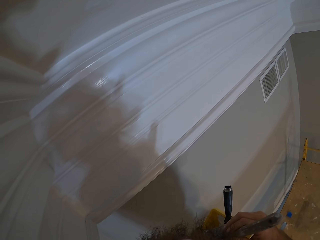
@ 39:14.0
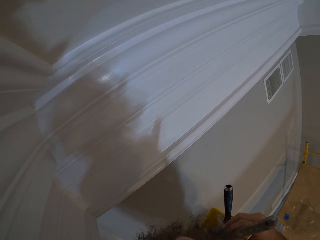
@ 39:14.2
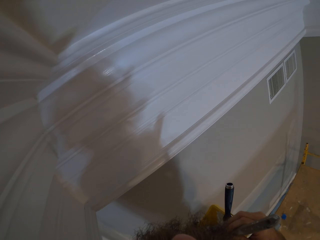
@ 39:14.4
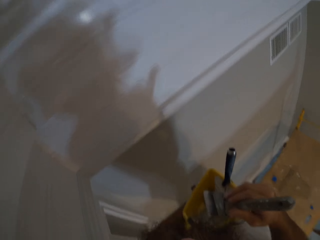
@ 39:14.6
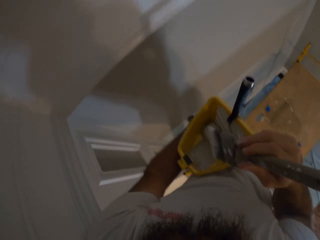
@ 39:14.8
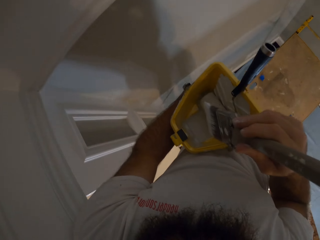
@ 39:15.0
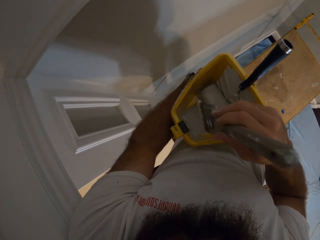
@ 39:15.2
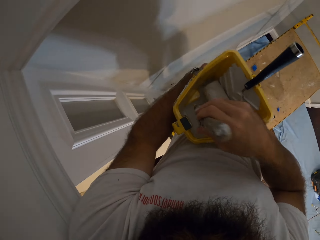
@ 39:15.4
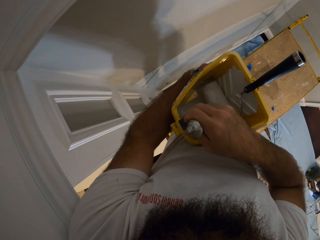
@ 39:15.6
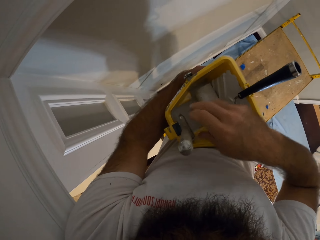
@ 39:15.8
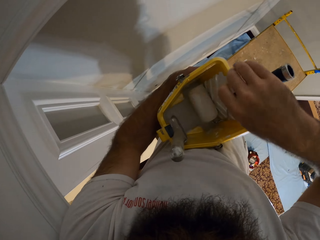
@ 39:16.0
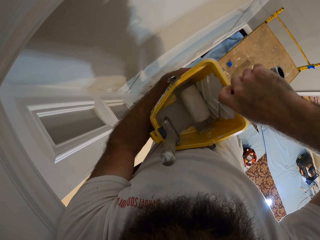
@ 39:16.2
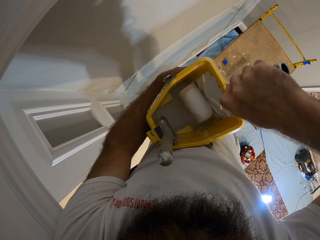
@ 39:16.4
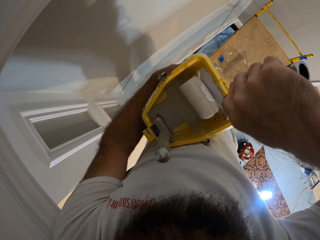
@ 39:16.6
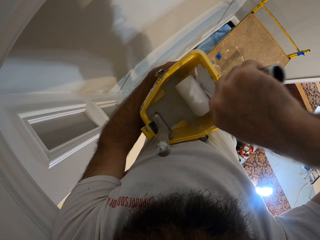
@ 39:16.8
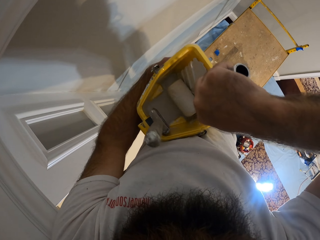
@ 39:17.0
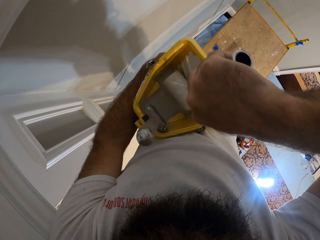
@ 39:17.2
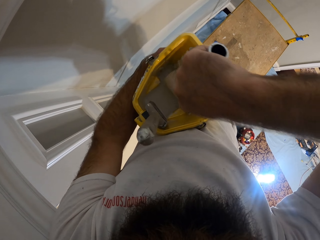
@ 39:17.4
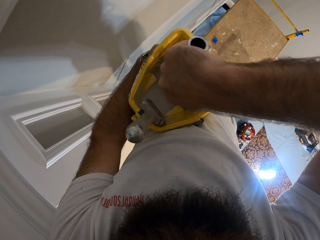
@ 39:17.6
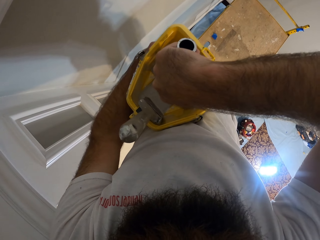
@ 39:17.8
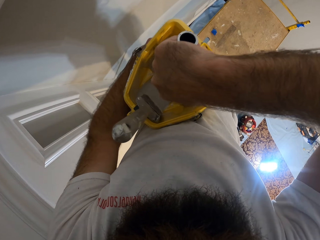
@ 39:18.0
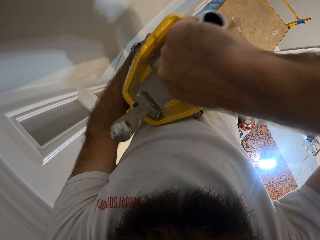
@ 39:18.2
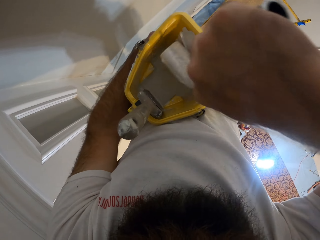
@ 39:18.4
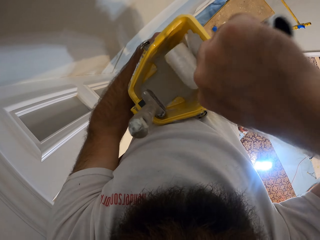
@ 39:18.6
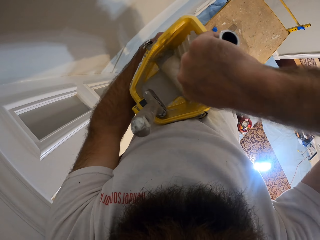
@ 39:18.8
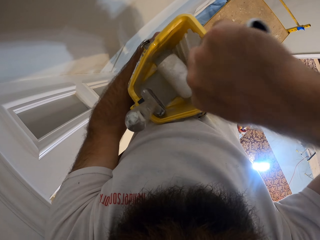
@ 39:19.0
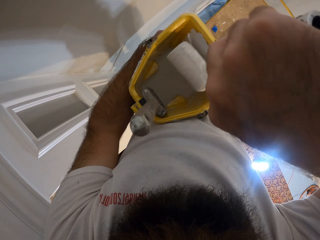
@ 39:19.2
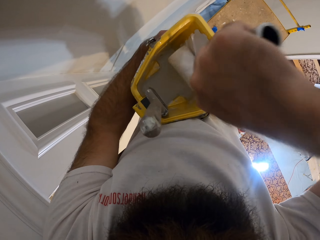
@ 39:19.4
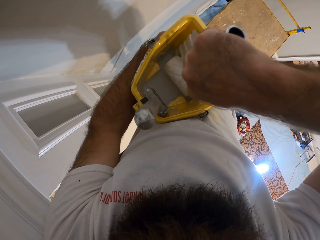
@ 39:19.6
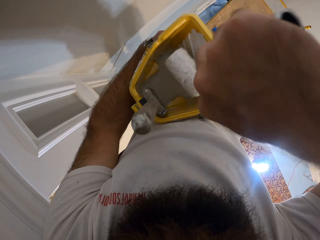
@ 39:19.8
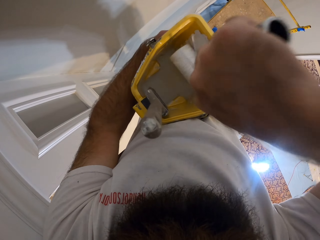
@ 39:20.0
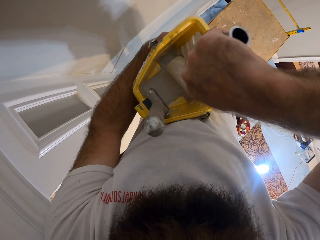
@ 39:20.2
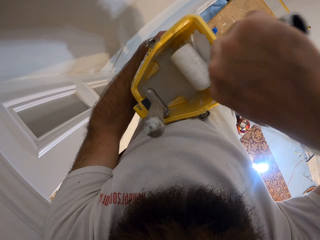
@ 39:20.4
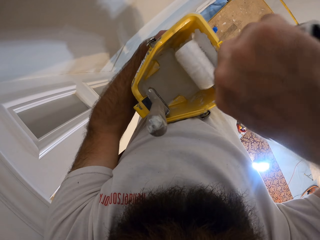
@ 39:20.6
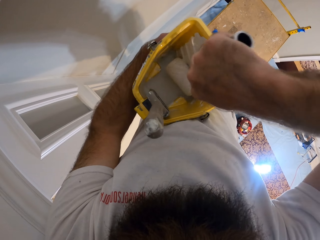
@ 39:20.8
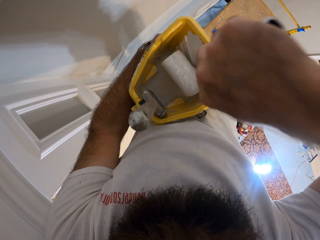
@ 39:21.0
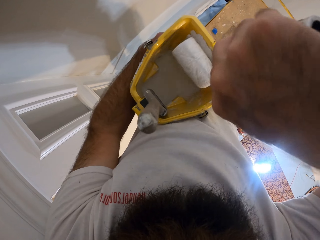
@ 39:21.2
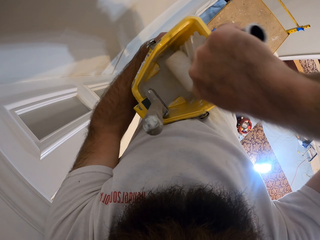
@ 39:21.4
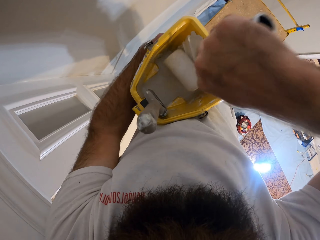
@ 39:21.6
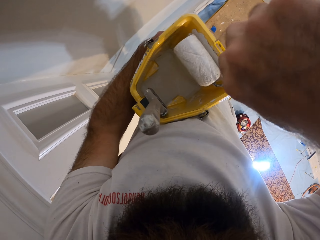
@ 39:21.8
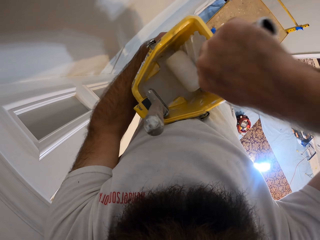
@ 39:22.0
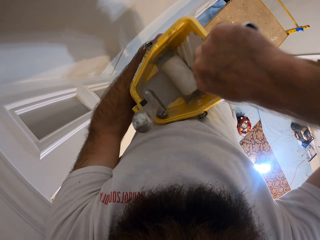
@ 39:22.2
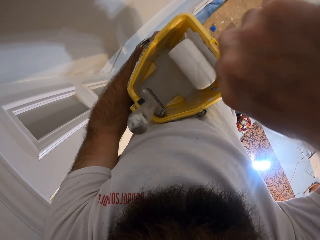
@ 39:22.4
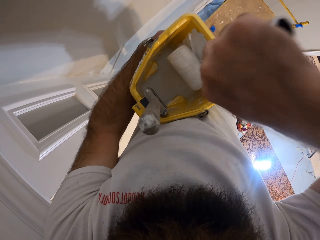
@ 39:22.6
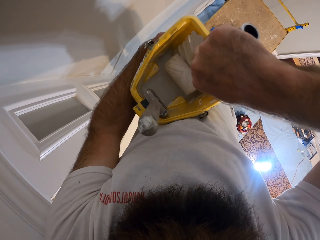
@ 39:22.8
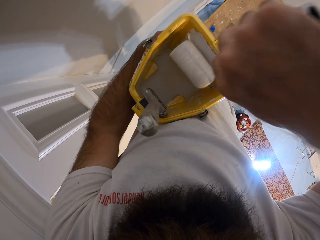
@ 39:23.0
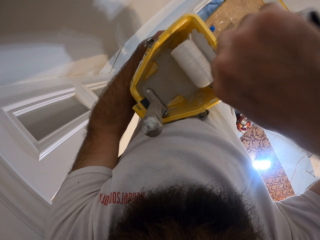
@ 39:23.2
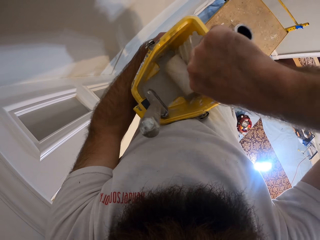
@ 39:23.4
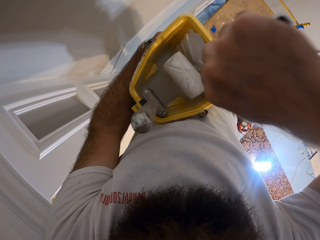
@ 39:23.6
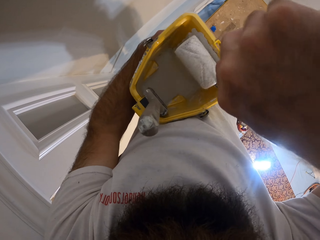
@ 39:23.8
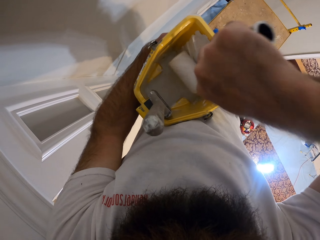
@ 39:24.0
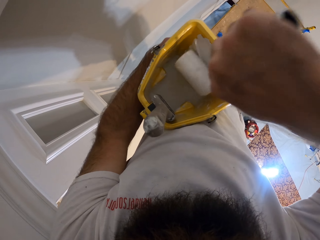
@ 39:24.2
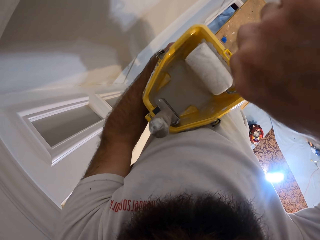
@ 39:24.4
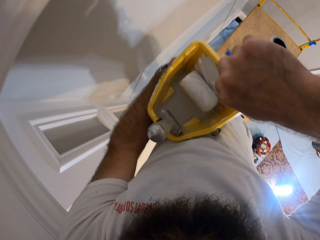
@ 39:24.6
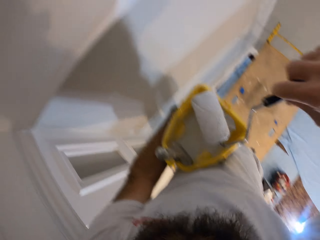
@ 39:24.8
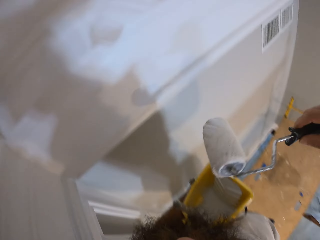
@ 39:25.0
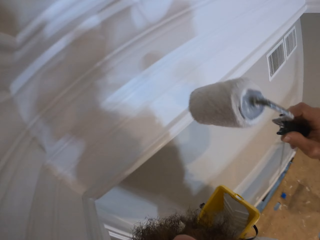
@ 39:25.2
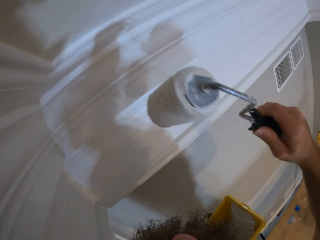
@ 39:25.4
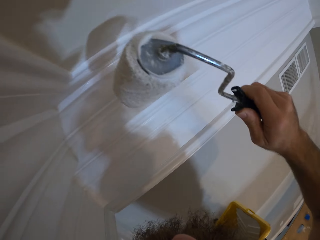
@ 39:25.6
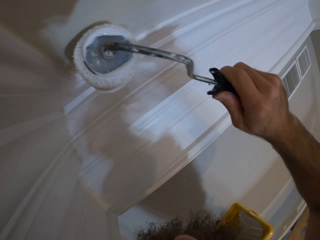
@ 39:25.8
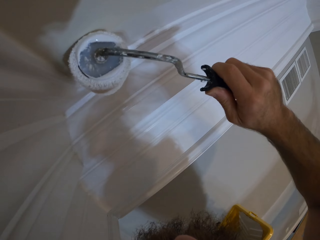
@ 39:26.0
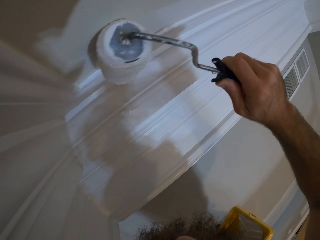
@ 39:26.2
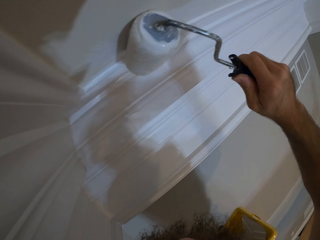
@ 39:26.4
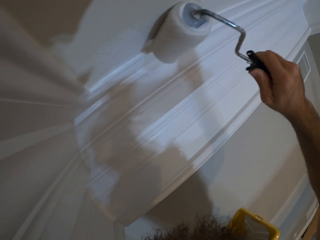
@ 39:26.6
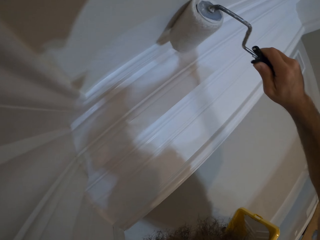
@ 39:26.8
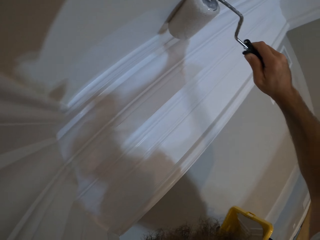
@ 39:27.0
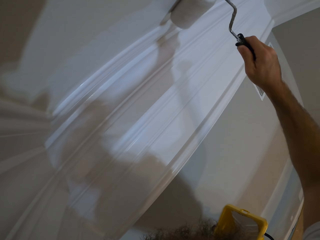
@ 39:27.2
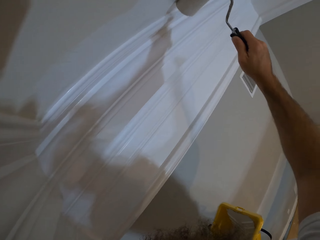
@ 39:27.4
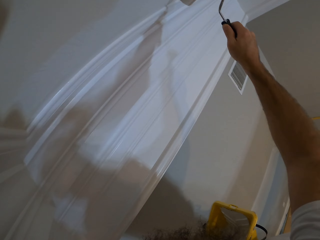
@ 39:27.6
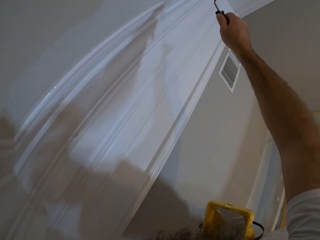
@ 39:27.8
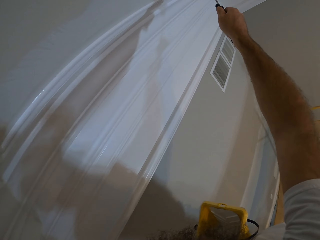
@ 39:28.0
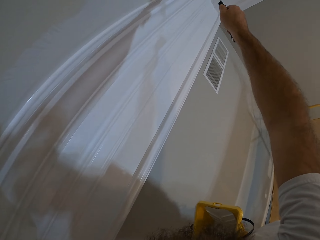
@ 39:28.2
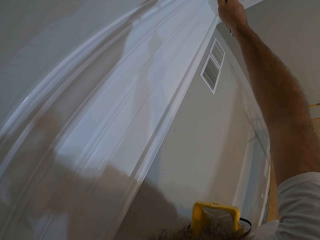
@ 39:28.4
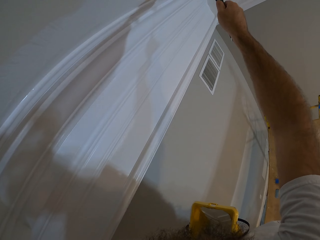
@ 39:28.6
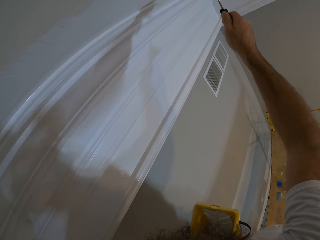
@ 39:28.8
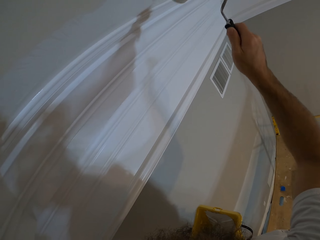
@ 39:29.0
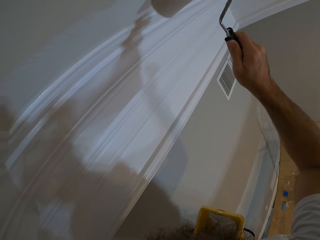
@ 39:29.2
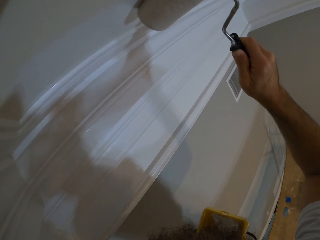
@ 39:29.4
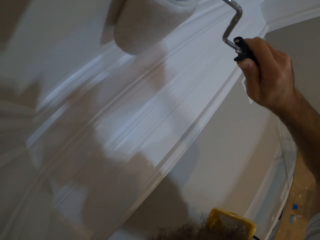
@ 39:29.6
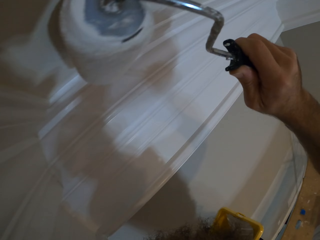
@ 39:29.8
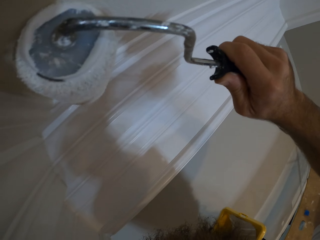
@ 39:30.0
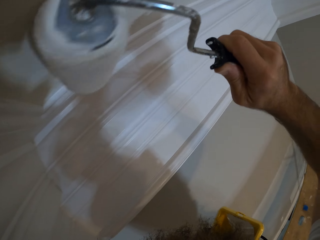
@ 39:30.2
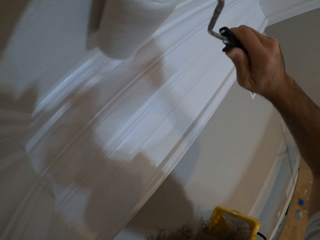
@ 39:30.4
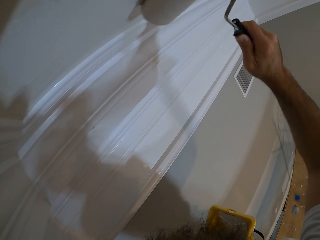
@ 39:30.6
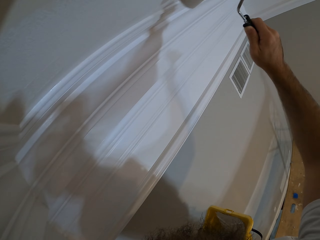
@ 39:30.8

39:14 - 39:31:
The camera wearer places the paint brush in his right hand into the paint bucket in his left hand. He rolls the paint roller inside the paint bucket in his left hand with his right hand. He paints the ceiling with the paint roller in his right hand.

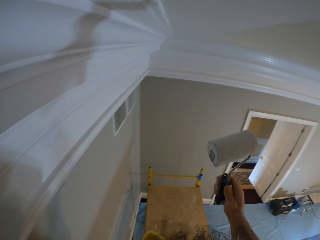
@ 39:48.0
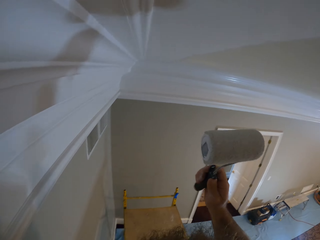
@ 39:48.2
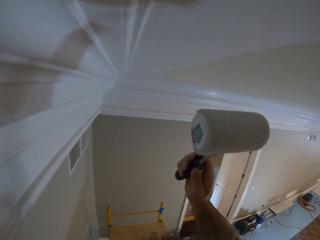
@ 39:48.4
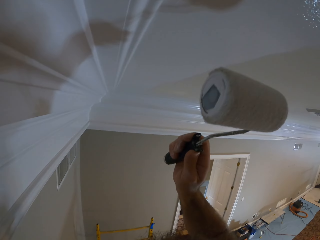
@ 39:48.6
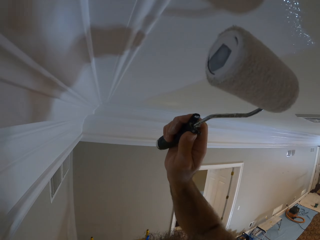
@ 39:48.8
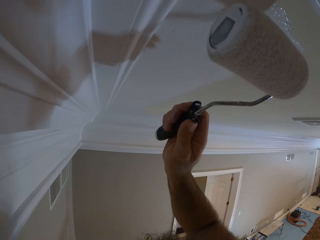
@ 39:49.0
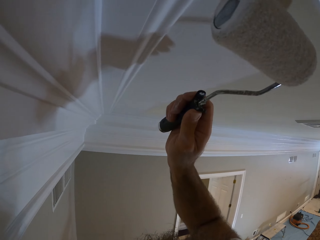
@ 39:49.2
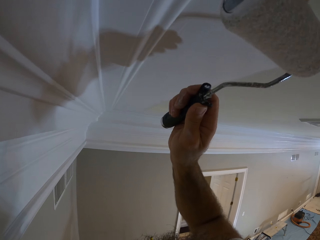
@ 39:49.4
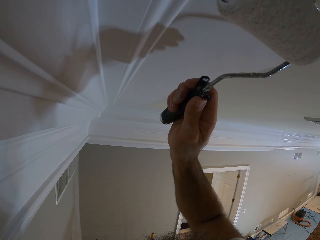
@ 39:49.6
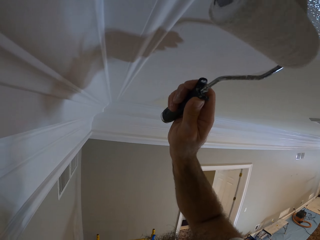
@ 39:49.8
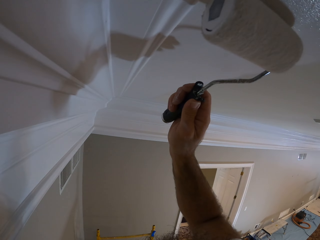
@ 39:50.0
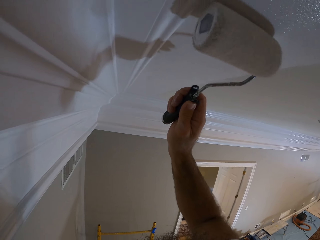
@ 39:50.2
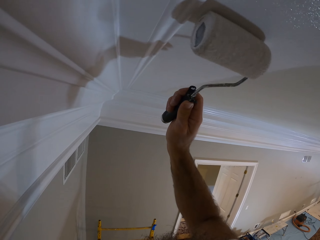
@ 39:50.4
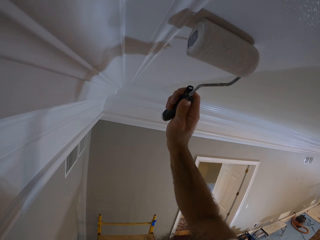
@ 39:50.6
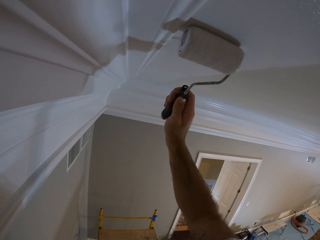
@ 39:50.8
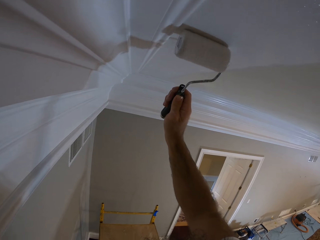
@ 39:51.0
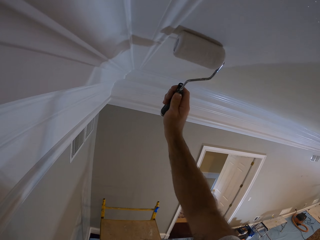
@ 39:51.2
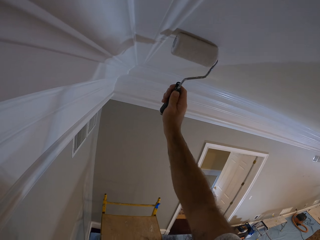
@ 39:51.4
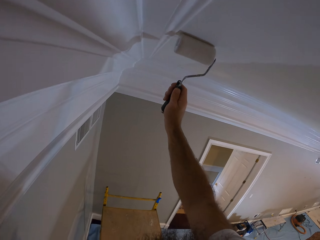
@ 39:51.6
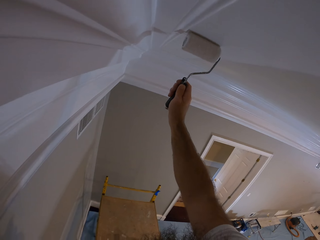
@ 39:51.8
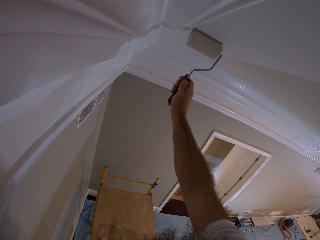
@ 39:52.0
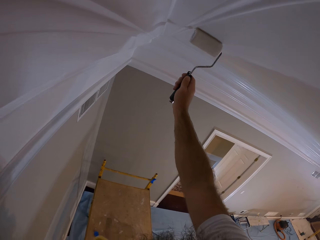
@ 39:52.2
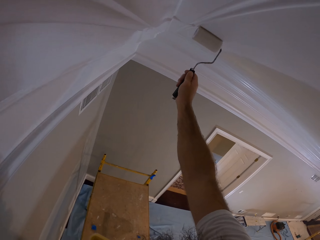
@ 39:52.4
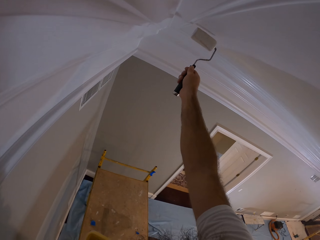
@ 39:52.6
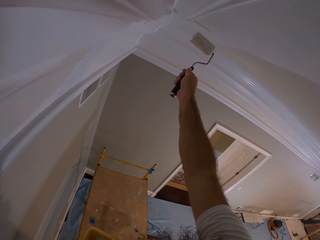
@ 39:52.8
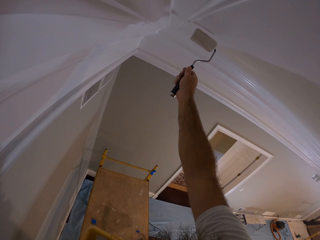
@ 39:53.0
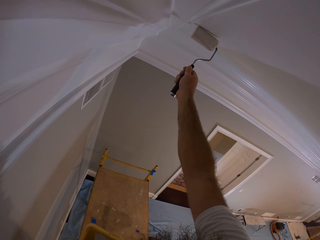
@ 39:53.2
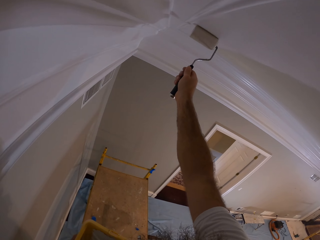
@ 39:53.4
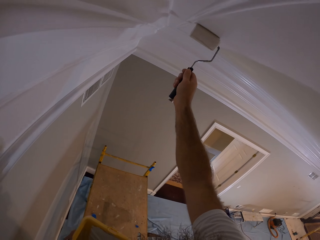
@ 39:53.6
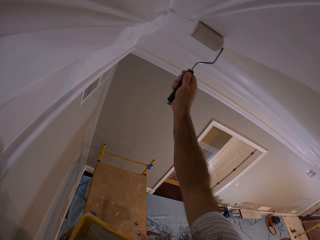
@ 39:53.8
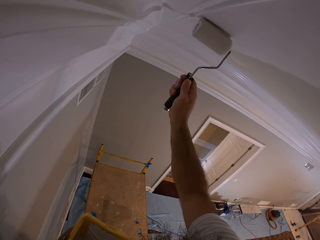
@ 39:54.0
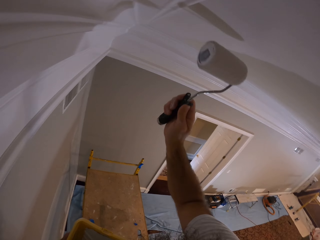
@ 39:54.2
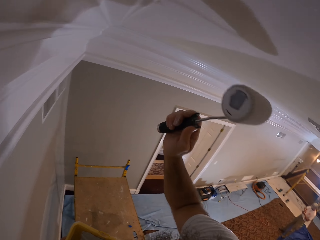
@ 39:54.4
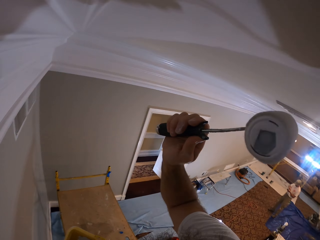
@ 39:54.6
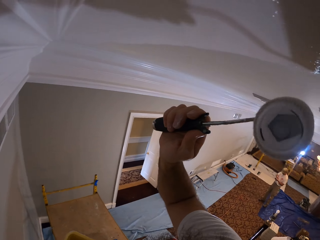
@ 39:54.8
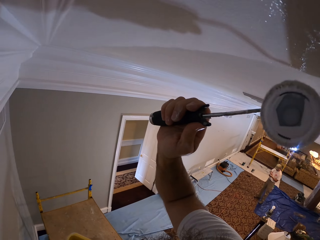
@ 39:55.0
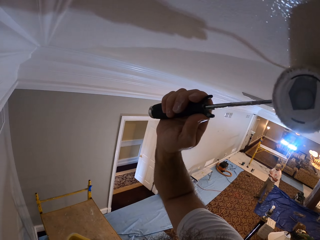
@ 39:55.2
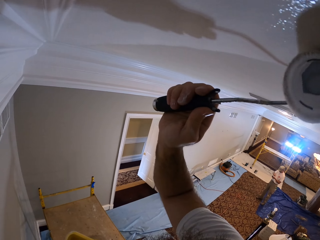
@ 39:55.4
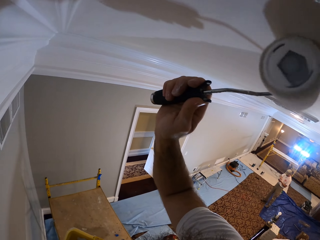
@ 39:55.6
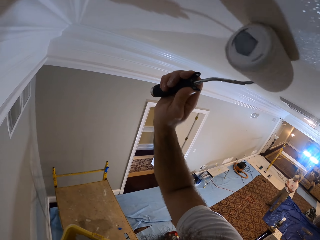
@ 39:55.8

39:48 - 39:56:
The camera wearer paints the ceiling with the paint roller in his right hand.
